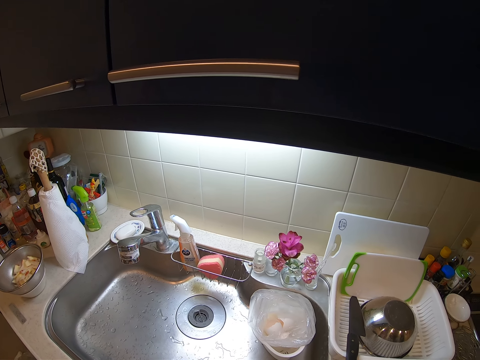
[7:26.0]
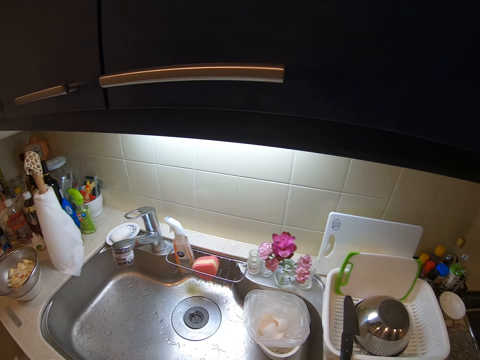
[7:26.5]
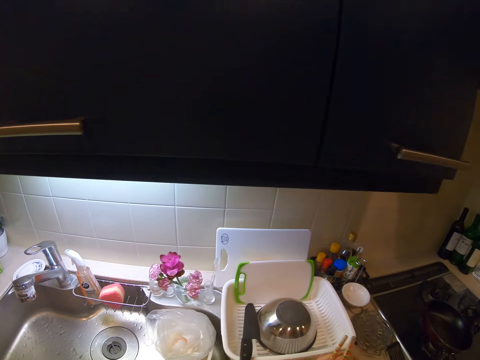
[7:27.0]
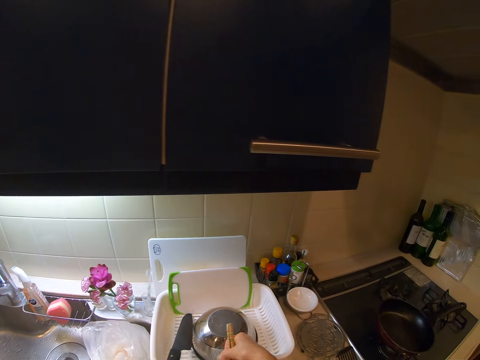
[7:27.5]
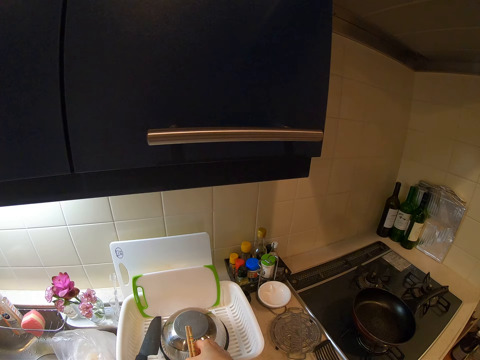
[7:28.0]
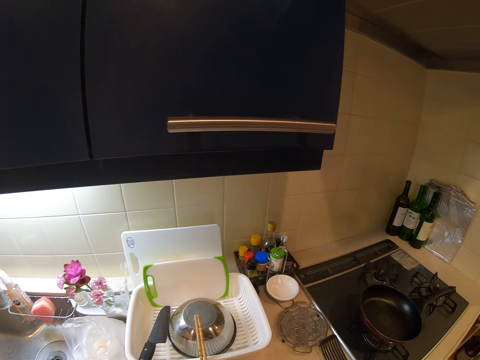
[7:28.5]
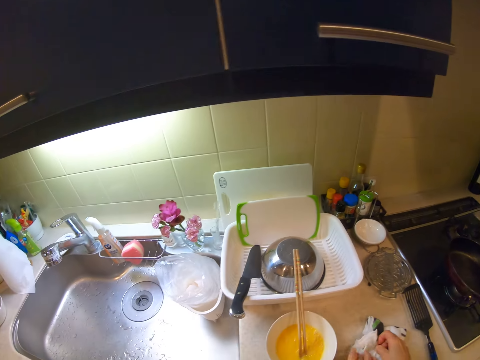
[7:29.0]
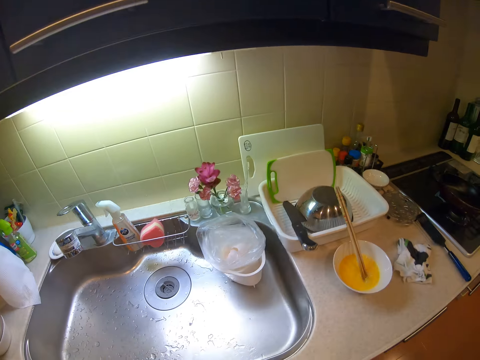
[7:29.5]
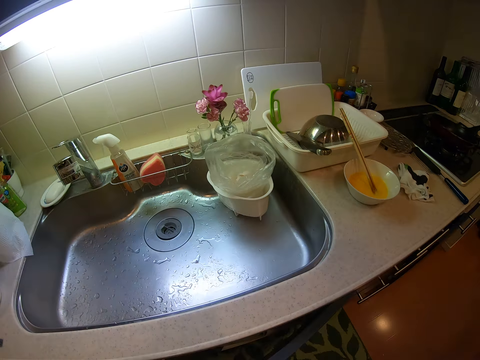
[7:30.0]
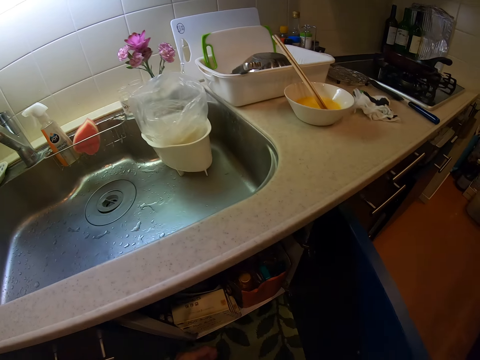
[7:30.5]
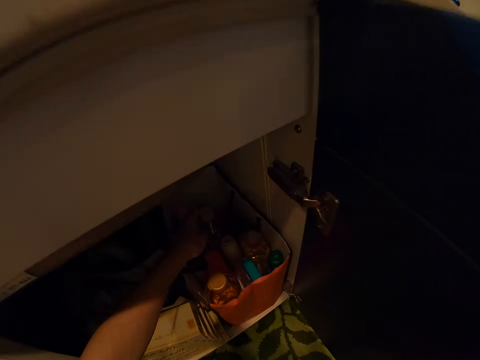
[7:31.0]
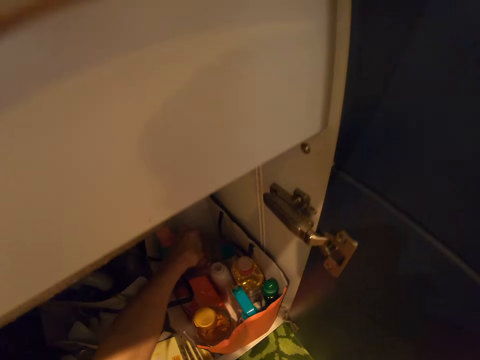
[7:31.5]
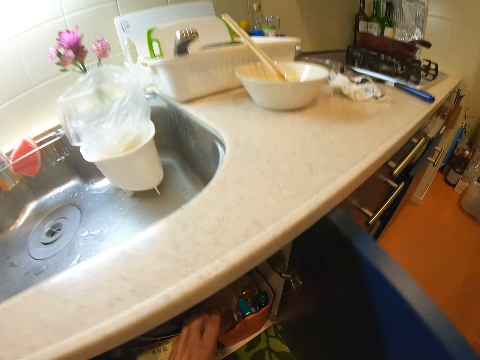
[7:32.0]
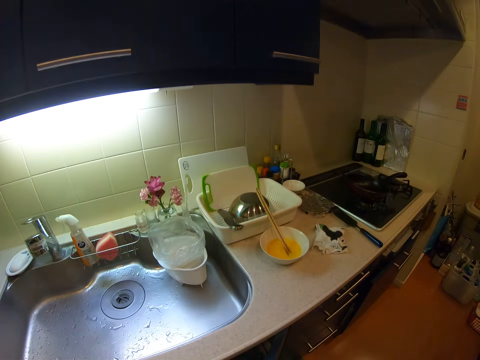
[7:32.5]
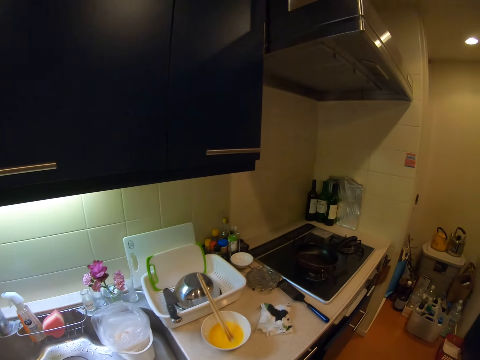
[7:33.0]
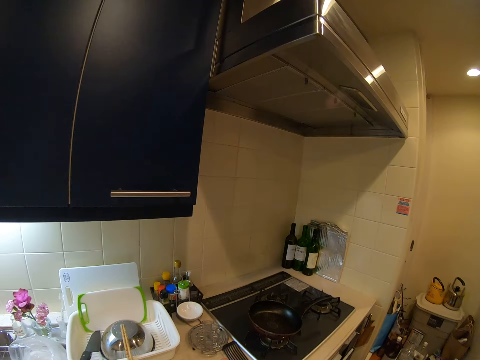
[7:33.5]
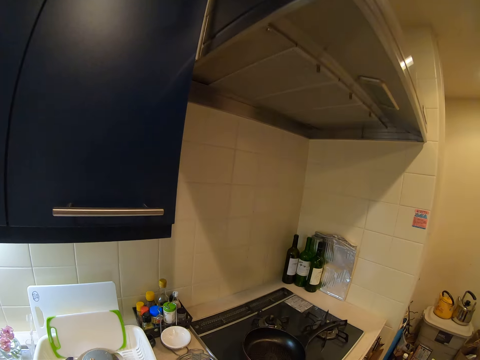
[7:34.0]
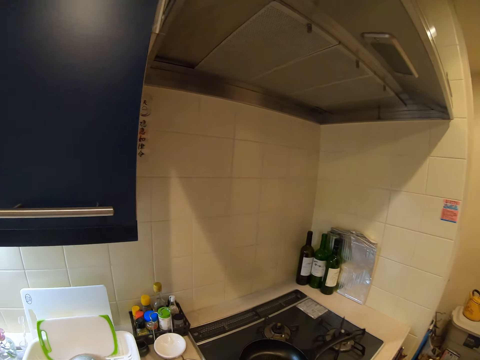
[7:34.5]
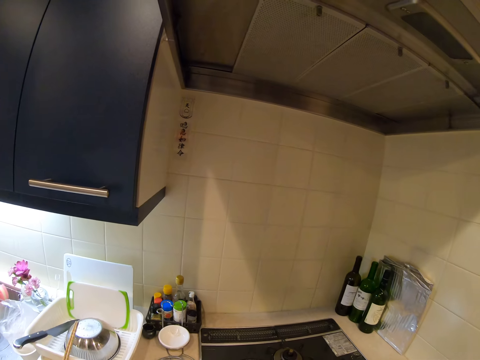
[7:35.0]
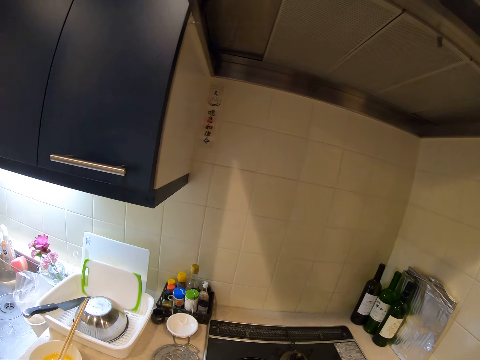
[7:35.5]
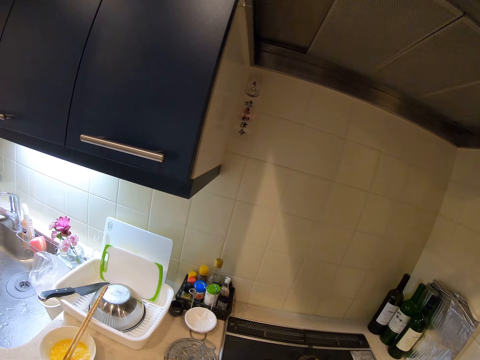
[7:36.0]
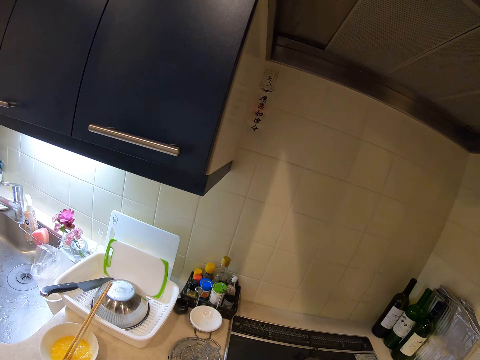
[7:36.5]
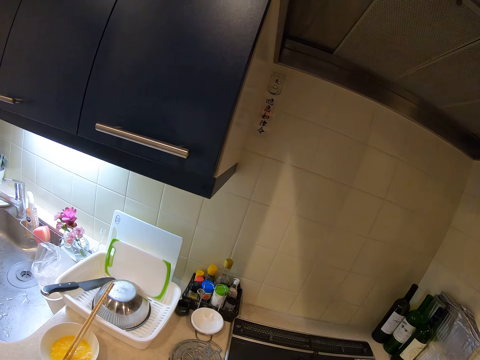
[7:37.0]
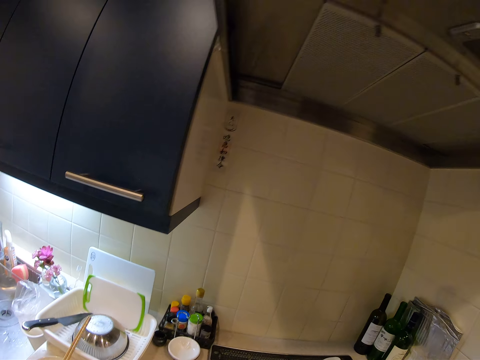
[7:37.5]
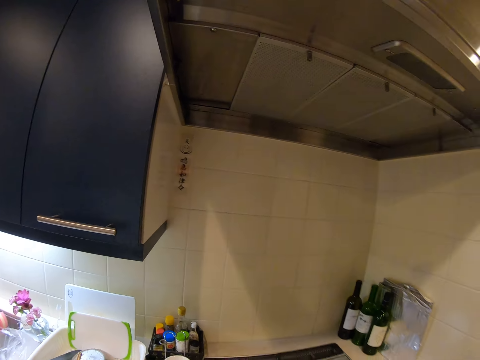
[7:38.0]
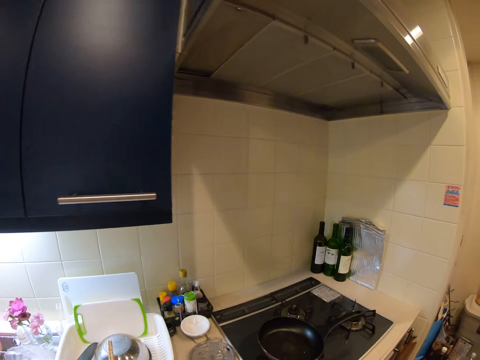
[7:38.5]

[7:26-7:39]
The camera wearer drops the ceramic bowl with the eggs on the countertop. They open a cabinet door. They pick up a bottle of vegetable oil from the cabinet. They close the cabinet door. They pour the vegetable oil into the frying pan on the gas stove.

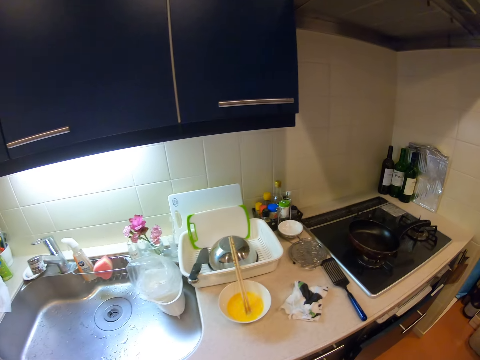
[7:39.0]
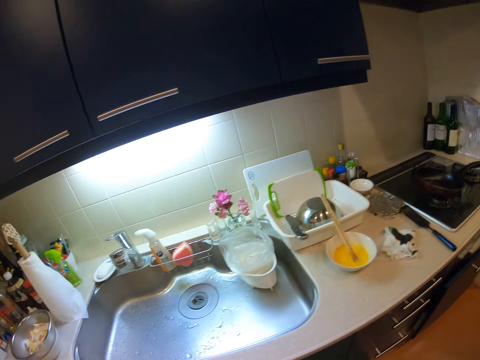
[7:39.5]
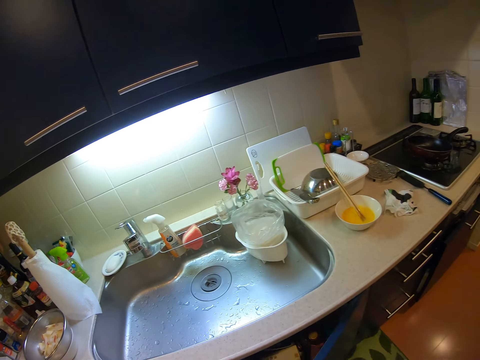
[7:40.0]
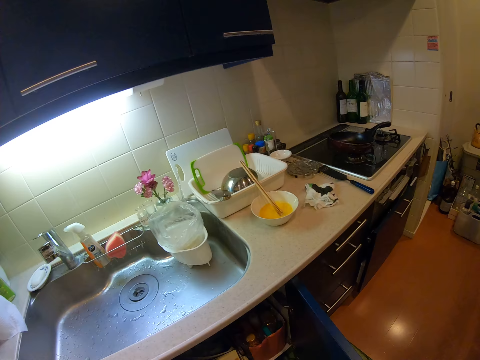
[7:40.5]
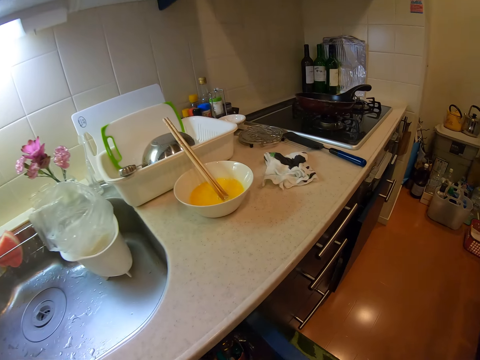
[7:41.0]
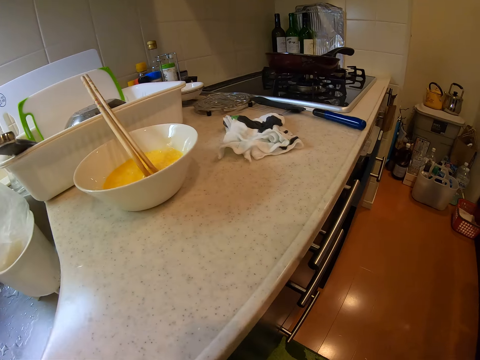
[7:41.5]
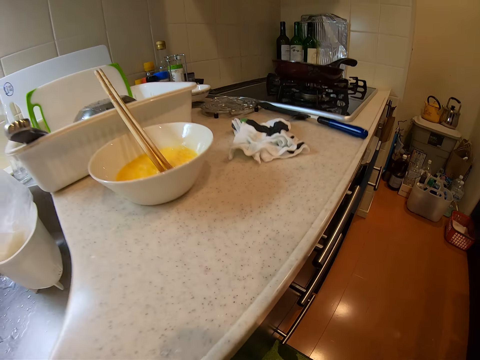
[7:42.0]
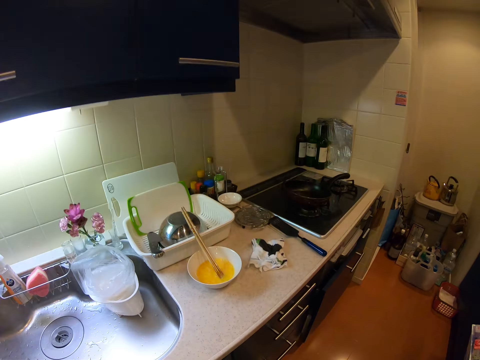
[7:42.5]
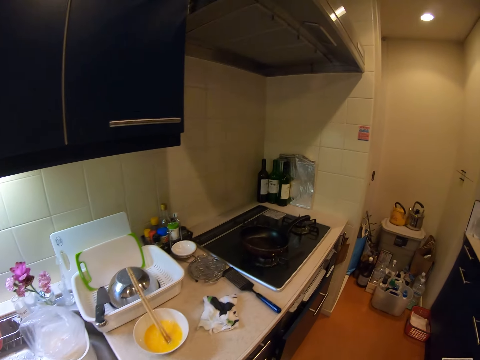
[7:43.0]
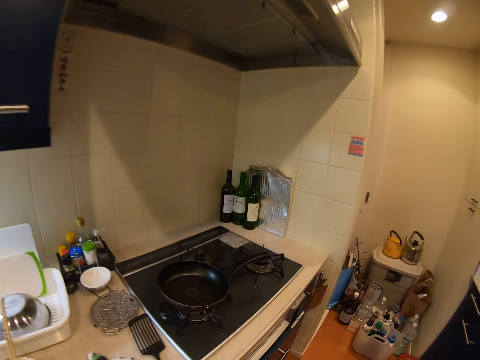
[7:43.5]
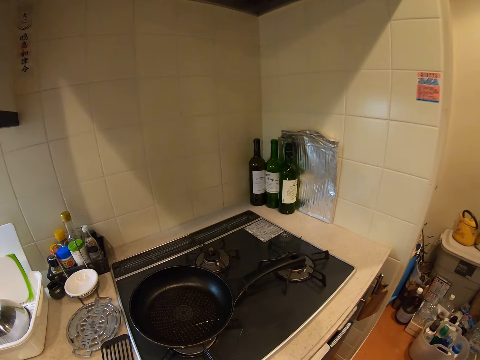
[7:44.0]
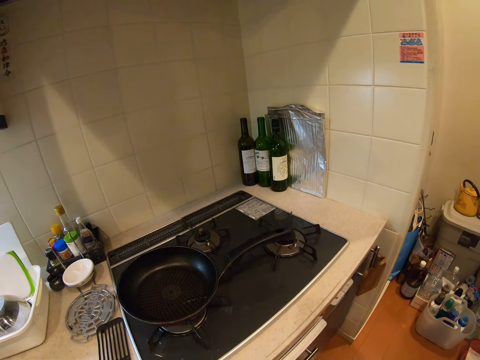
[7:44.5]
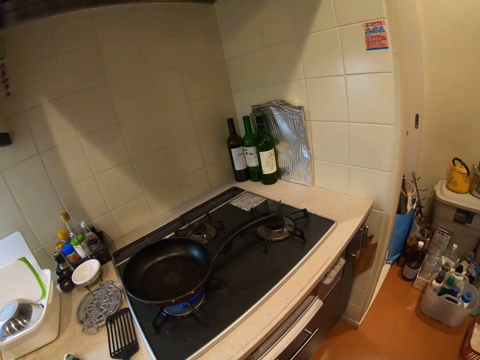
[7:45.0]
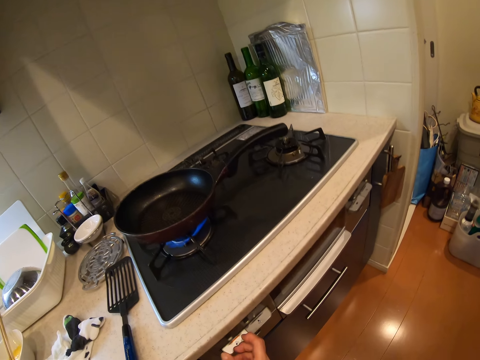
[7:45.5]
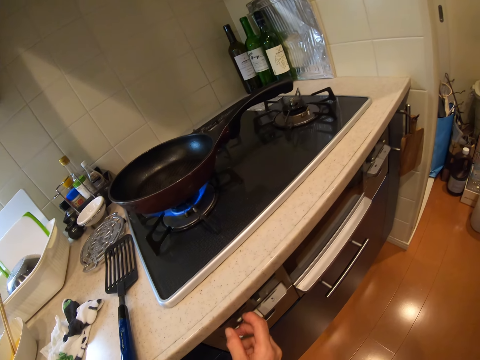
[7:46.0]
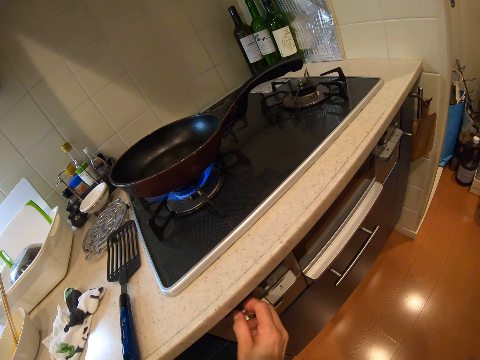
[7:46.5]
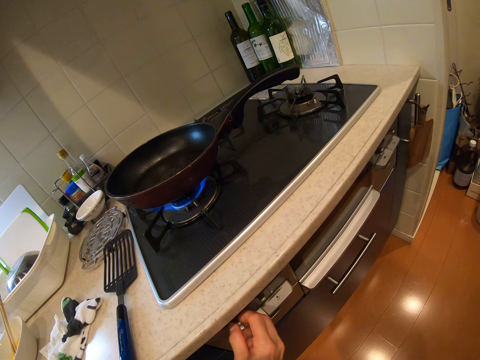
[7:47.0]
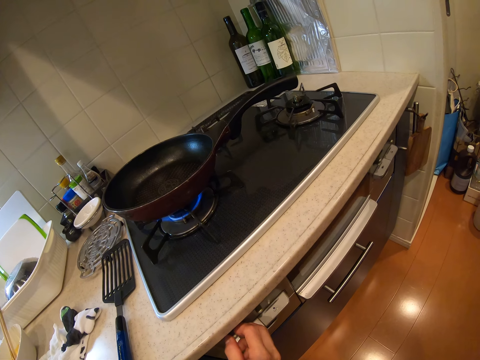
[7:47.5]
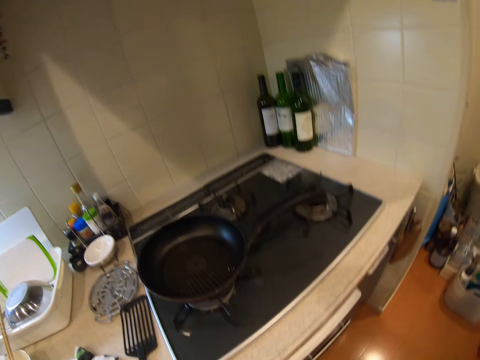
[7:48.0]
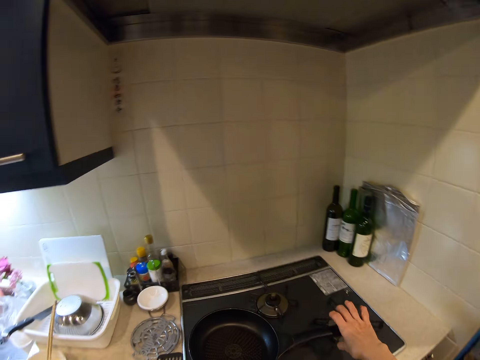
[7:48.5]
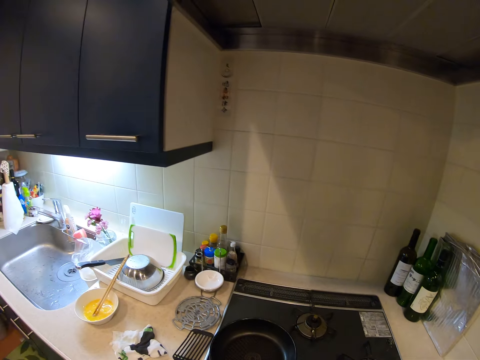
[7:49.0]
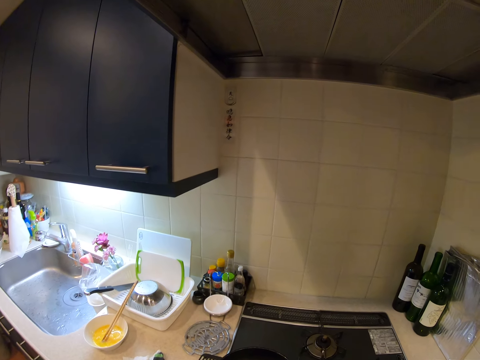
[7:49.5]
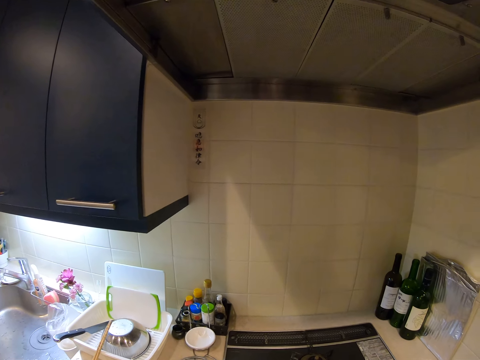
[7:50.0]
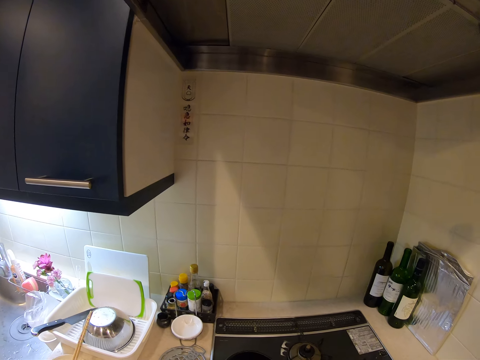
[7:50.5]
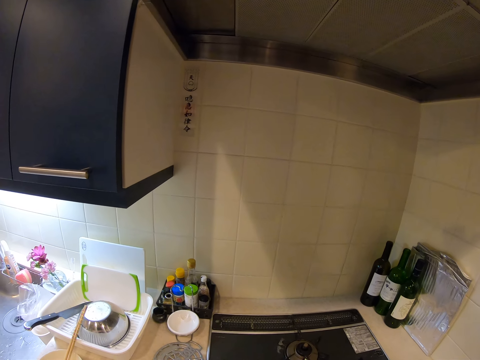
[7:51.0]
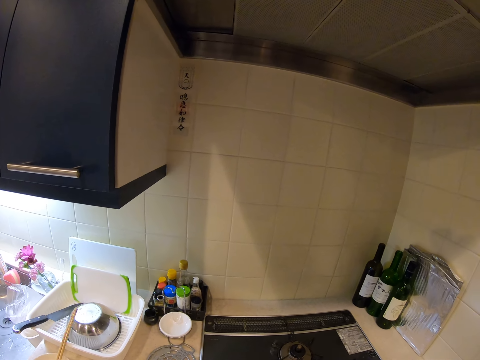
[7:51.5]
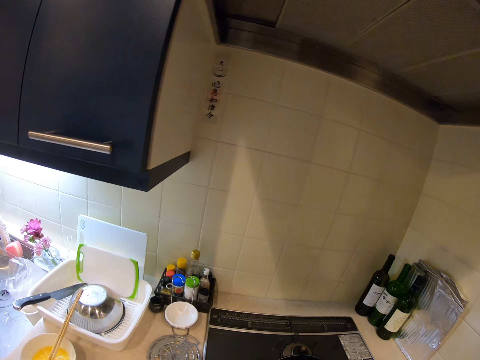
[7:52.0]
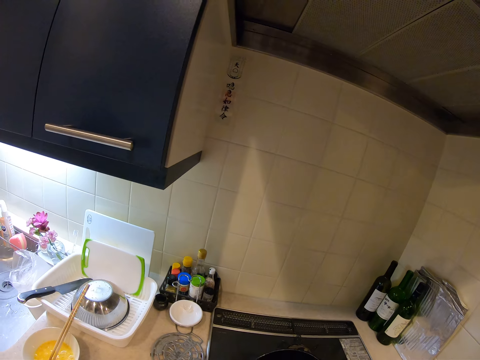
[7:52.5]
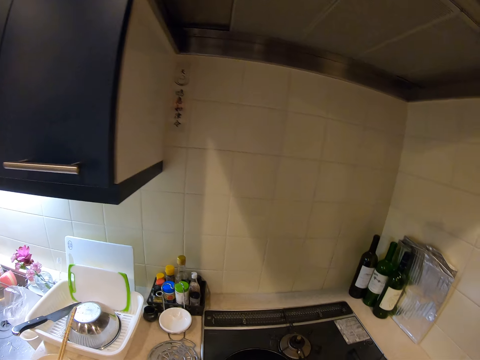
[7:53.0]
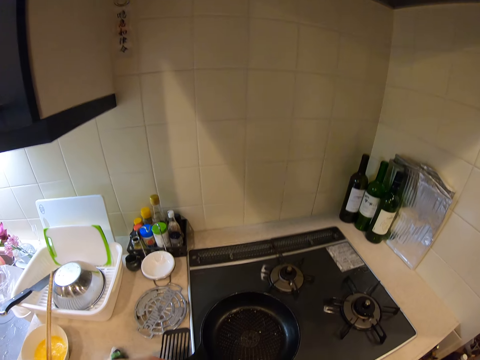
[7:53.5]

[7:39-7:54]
The camera wearer opens a cabinet door. They drop the vegetable oil in the cabinet. They close the cabinet door. They switch on the gas stove. They adjust the frying pan on the gas stove.
